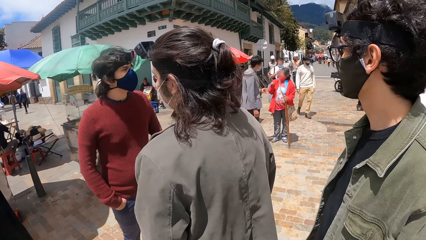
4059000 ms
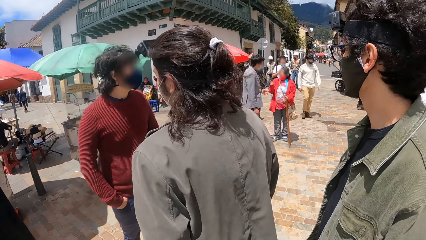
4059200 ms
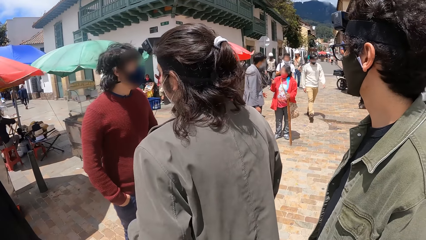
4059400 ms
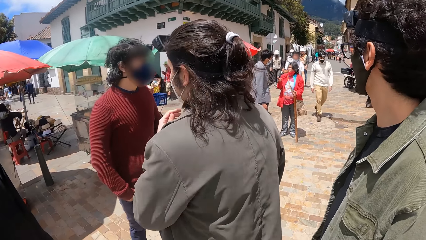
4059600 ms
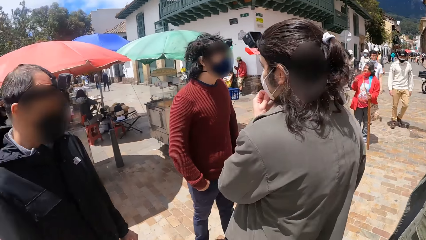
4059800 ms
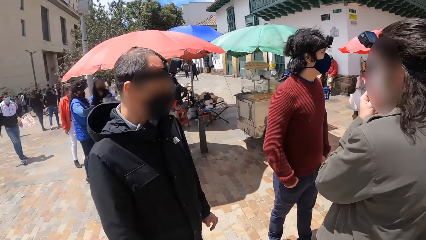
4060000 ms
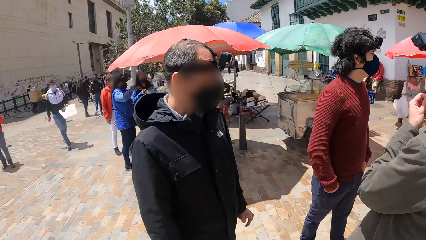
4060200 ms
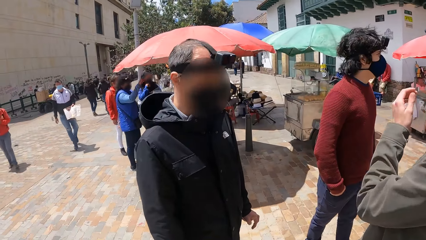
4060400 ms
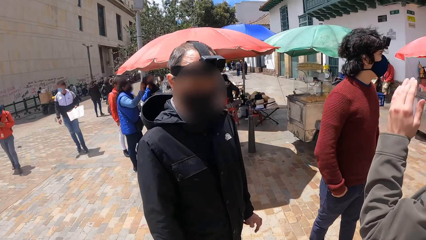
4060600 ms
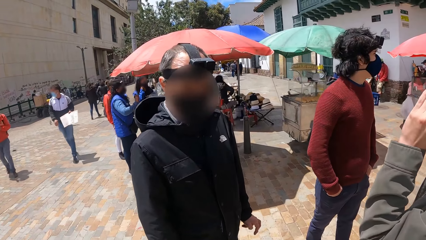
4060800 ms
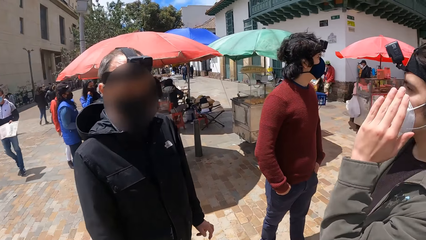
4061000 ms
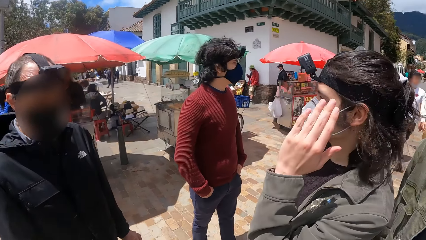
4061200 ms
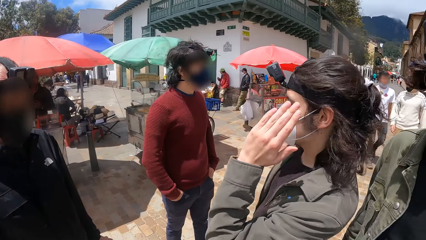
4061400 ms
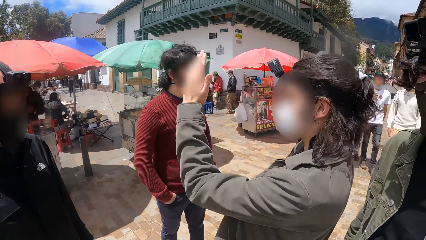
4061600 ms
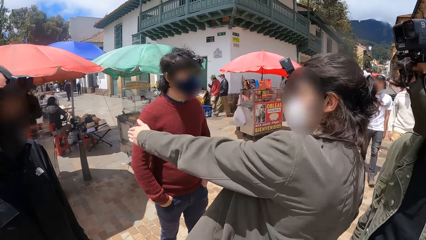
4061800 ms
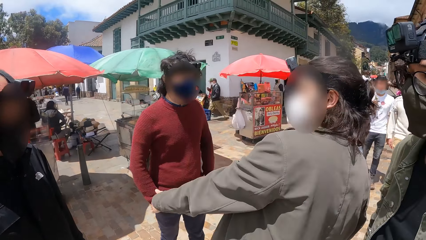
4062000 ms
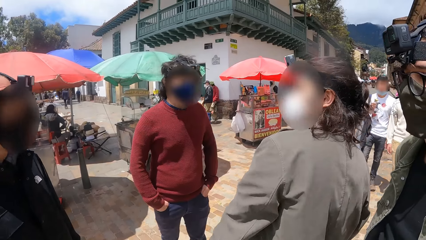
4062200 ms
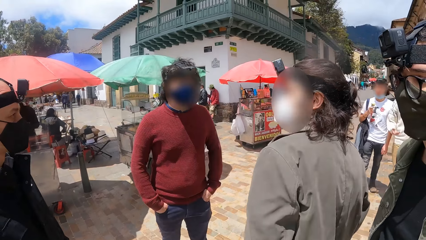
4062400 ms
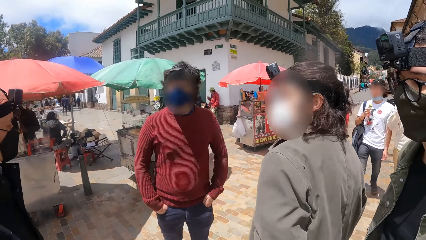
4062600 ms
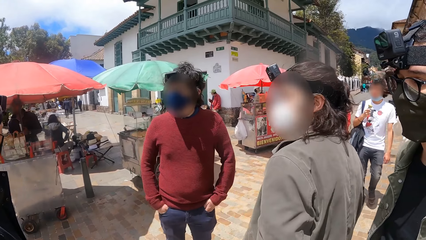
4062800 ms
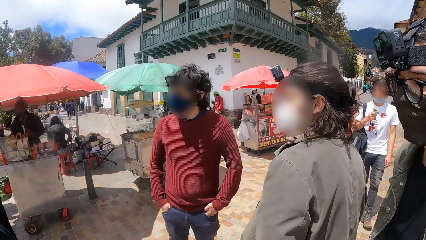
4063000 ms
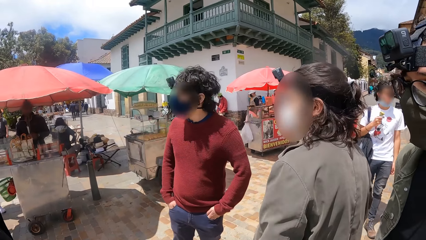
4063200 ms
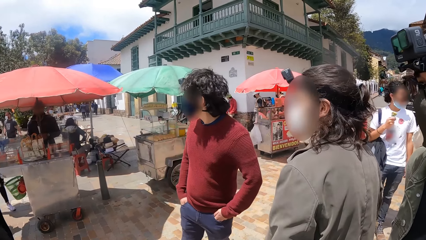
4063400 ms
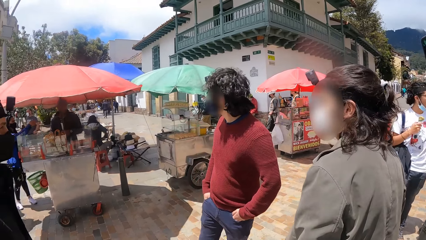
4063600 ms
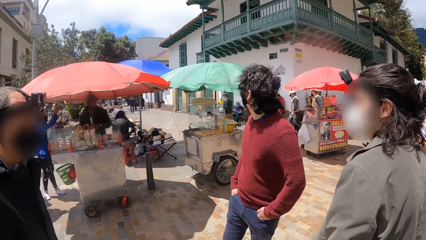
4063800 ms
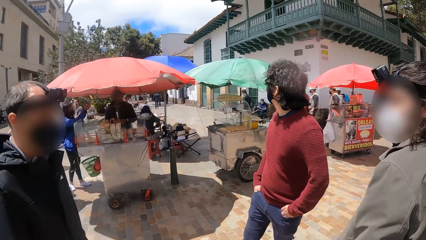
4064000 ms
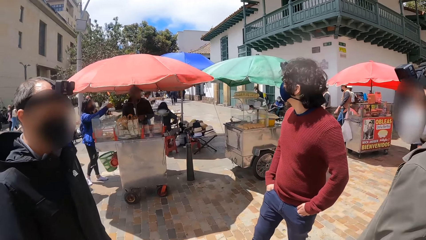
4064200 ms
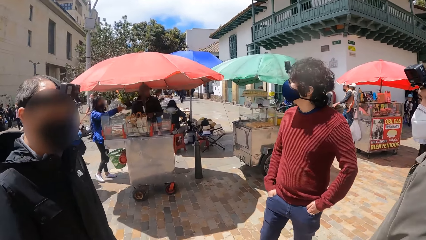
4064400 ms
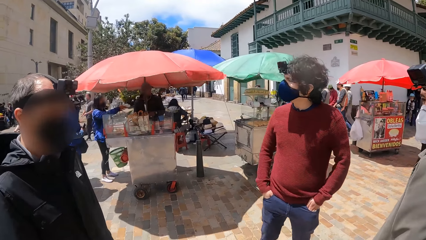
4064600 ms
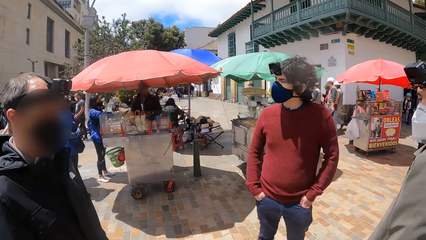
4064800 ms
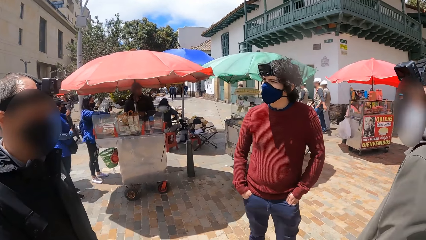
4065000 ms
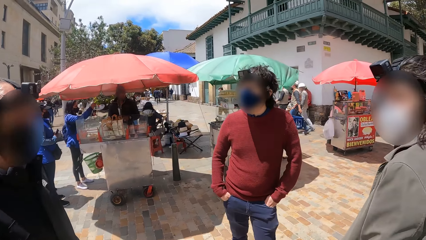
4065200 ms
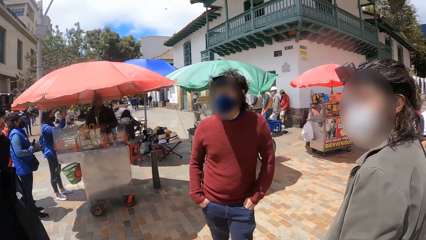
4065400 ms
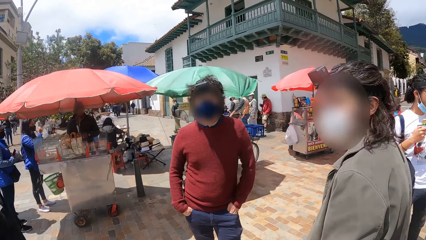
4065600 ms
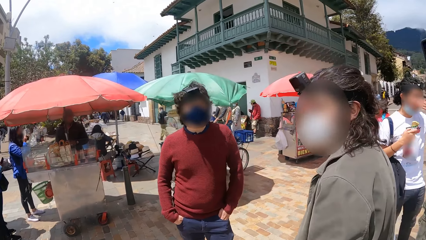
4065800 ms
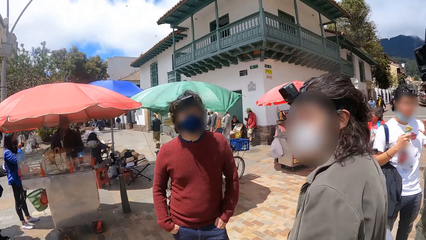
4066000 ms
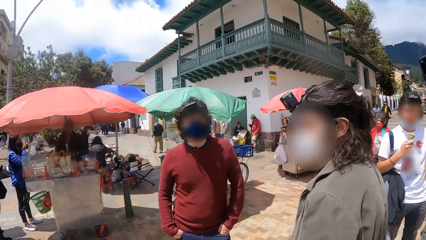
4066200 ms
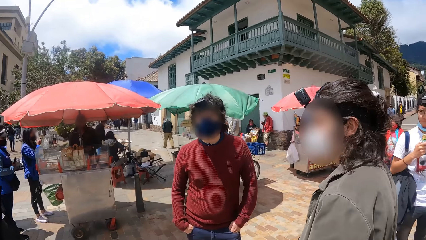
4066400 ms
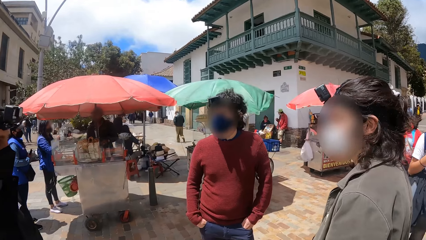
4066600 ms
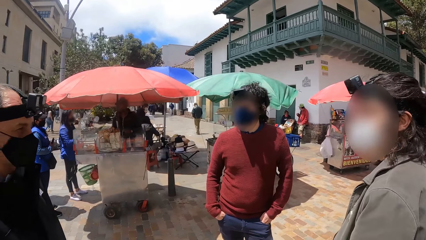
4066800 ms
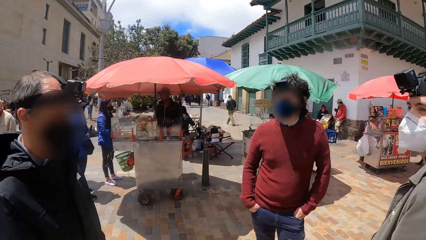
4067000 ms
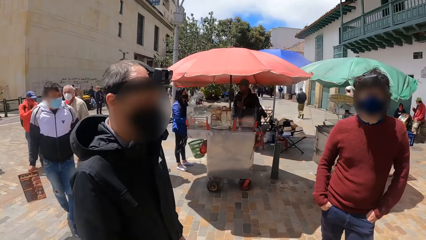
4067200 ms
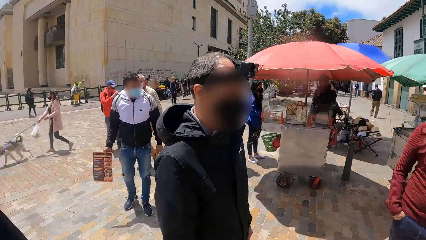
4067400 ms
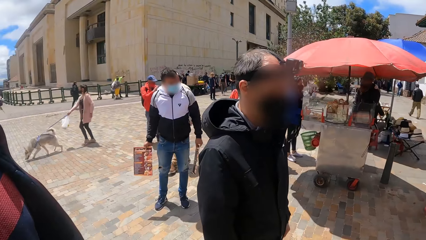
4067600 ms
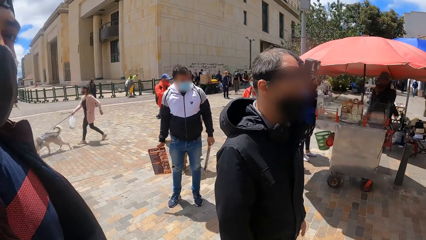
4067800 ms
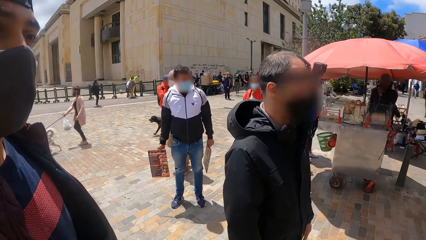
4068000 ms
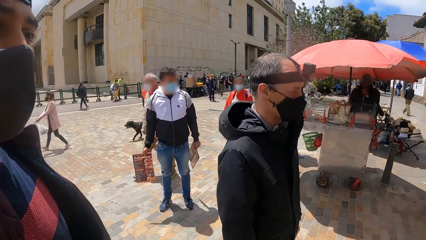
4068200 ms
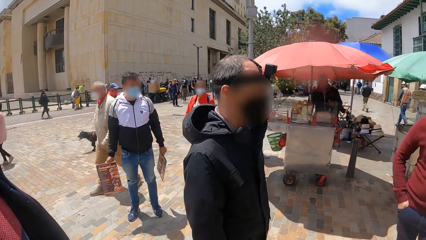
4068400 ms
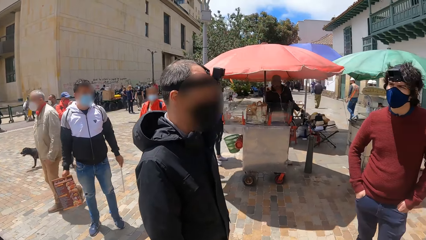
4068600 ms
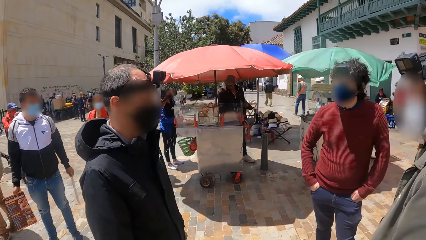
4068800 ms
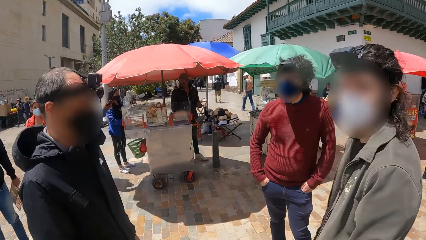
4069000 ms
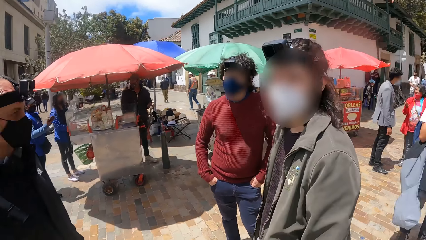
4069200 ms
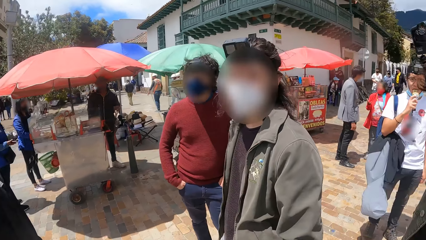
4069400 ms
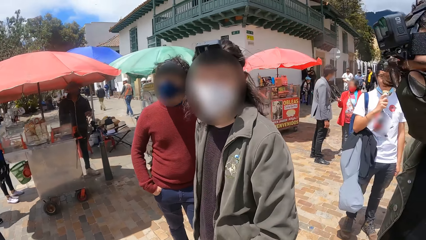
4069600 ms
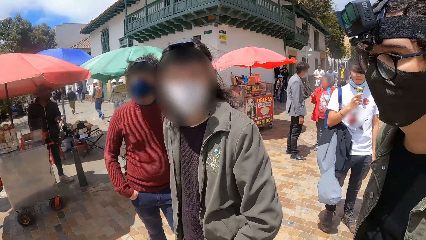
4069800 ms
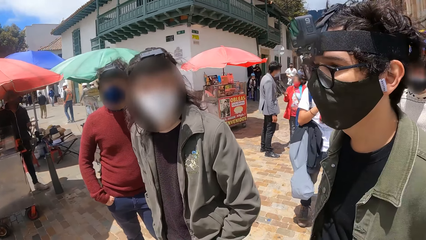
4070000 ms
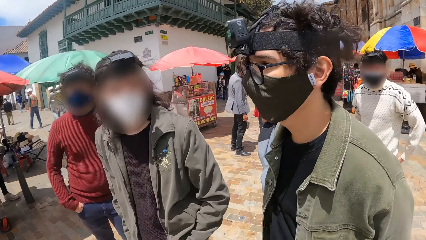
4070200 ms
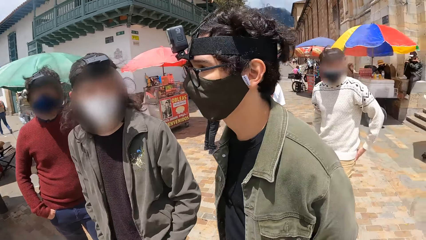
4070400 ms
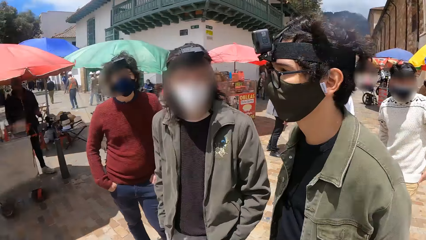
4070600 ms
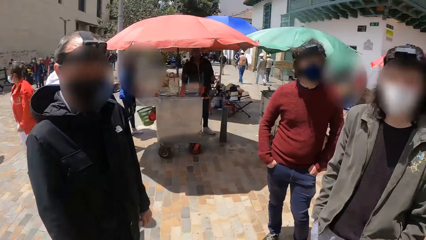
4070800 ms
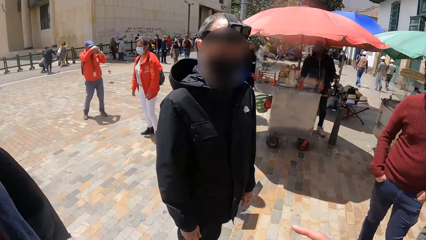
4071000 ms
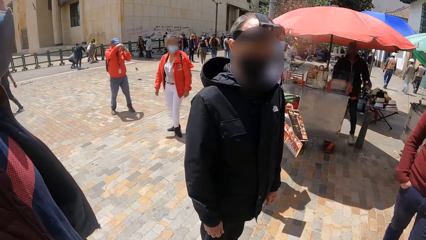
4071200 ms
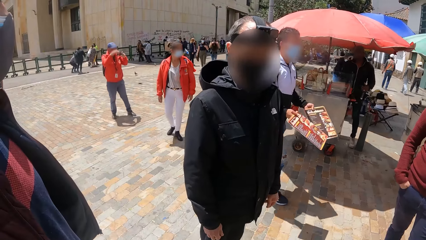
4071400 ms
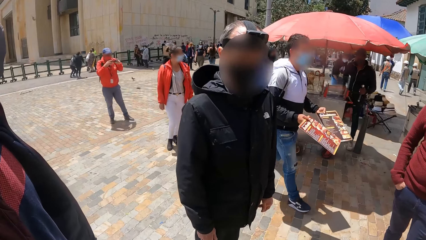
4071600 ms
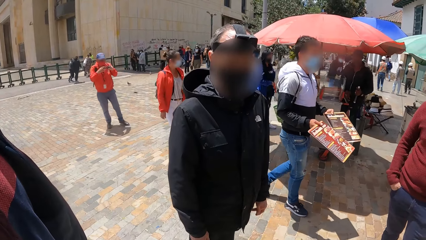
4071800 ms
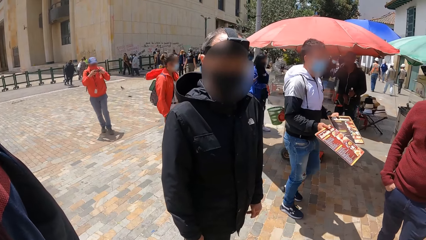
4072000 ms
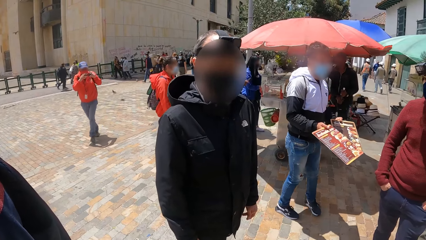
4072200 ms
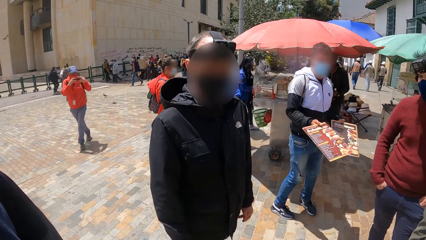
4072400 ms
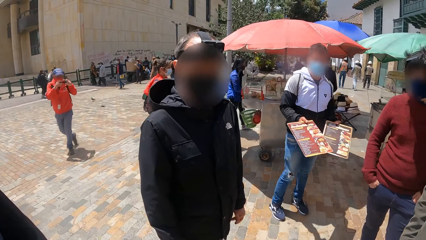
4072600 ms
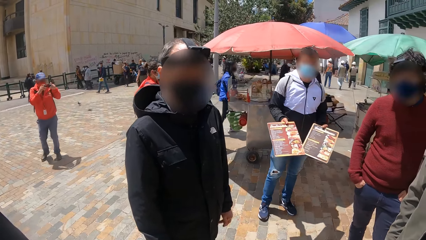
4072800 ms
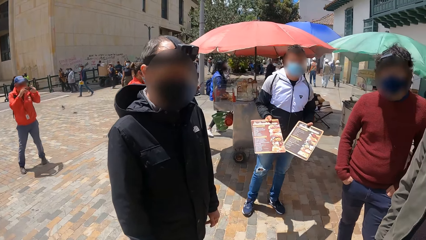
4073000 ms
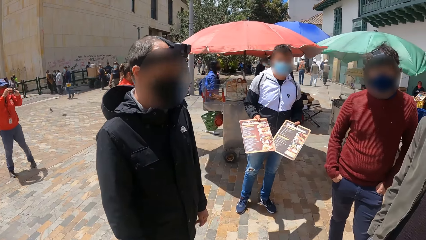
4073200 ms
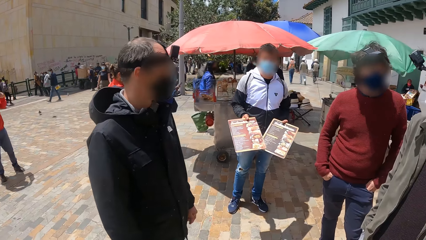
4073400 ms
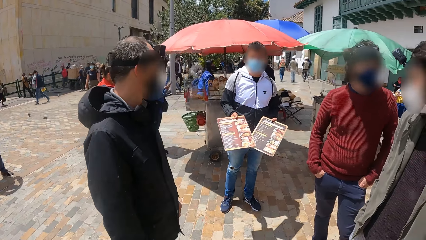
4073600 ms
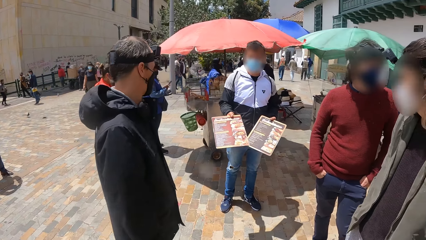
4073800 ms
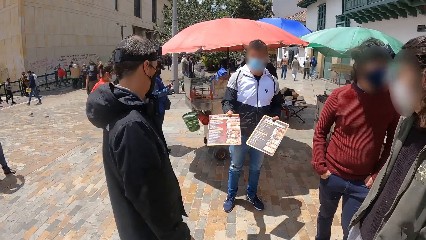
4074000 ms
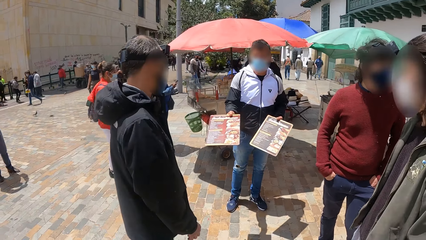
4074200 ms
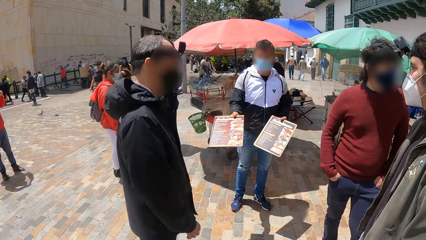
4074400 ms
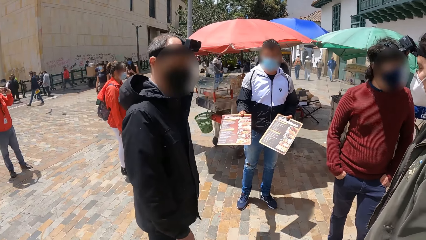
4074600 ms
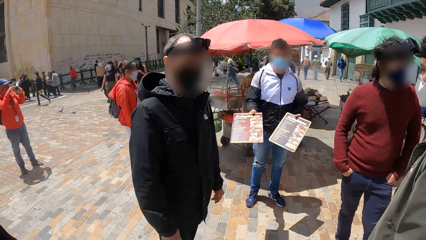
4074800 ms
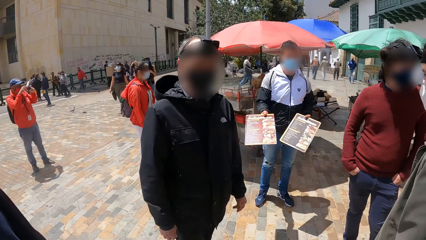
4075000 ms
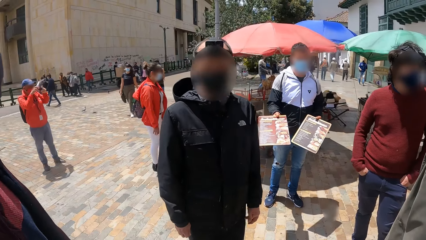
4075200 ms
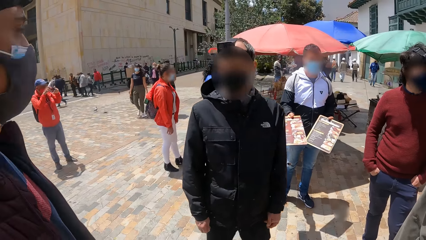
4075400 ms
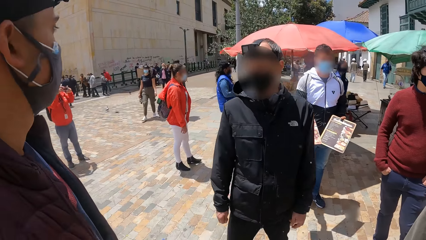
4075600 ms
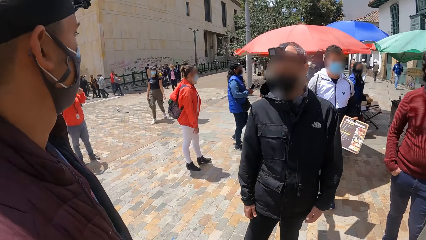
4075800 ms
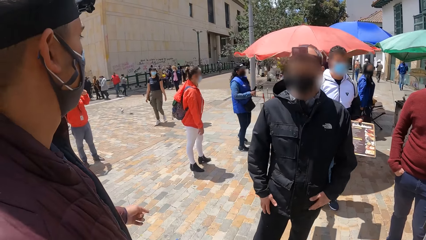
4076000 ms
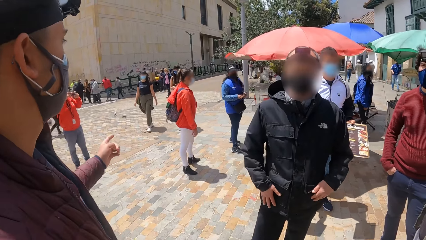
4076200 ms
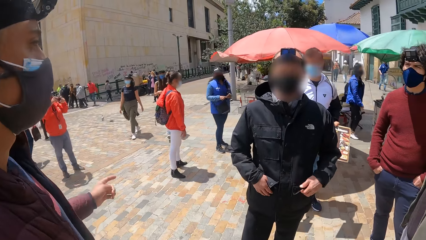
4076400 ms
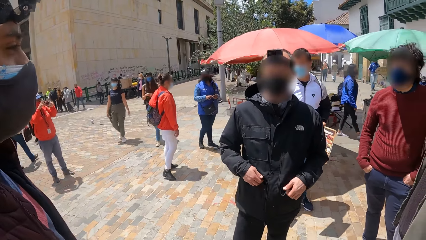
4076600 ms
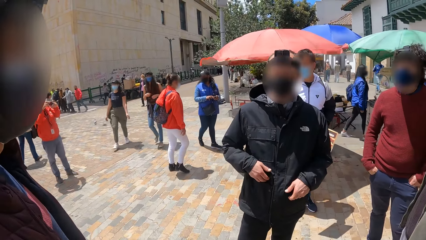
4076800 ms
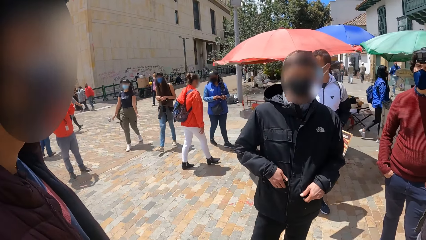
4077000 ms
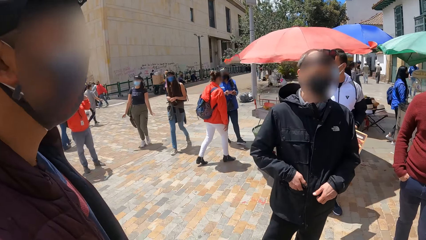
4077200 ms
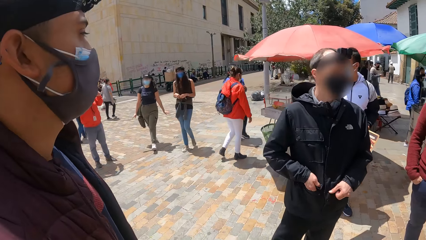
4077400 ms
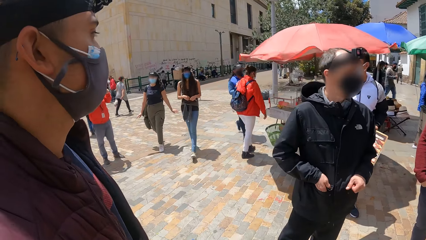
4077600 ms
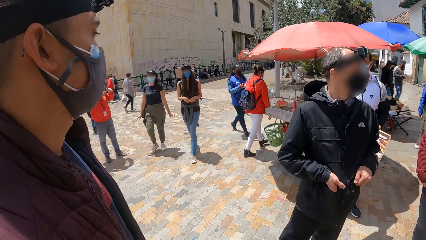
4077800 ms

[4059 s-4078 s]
The camera wearer looks right, looks forward, looks right, and looks forward. A person stands next to the camera wearer. The camera wearer interacts with the person. They look around.
